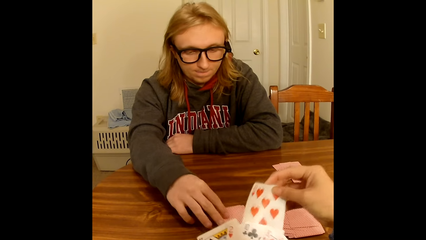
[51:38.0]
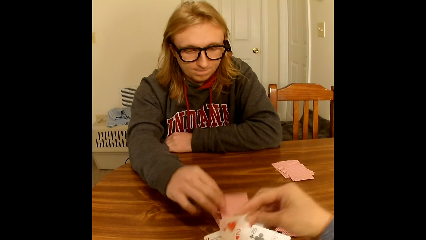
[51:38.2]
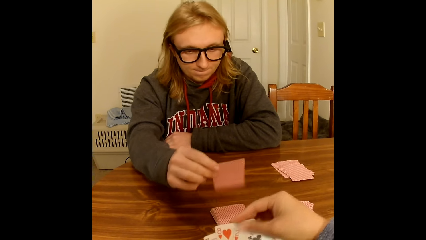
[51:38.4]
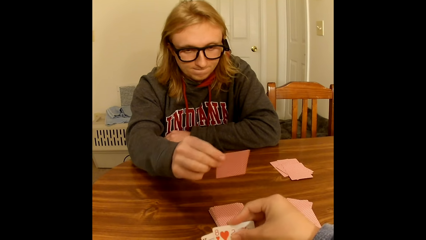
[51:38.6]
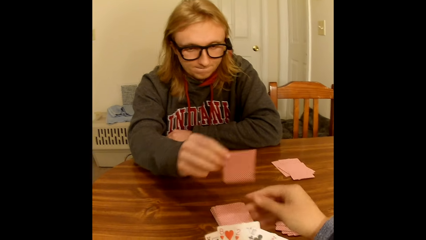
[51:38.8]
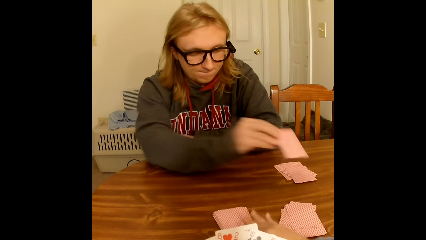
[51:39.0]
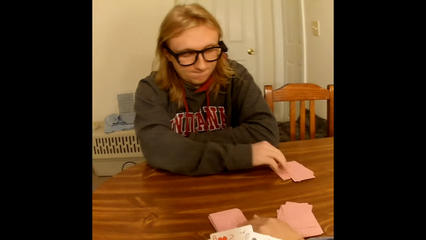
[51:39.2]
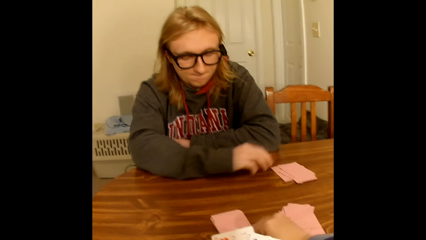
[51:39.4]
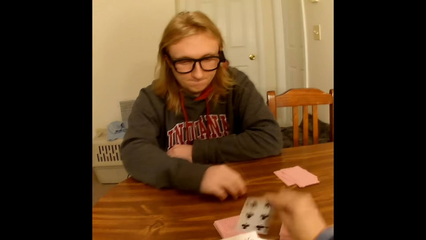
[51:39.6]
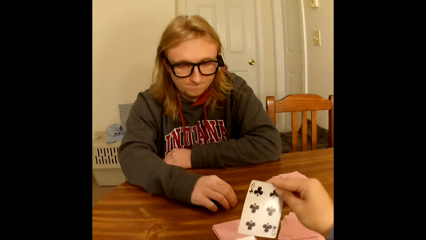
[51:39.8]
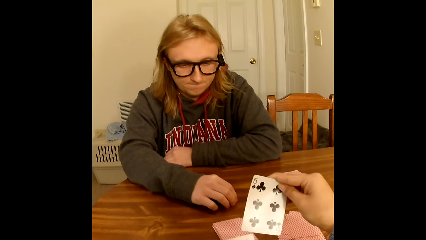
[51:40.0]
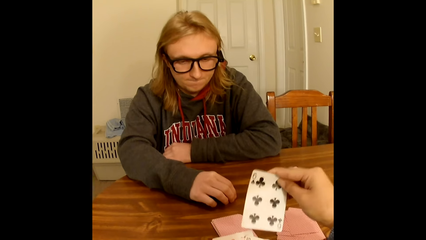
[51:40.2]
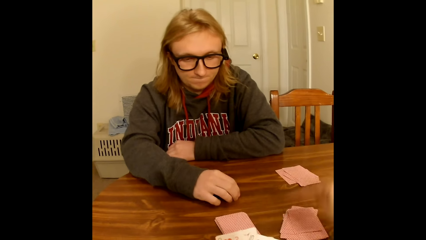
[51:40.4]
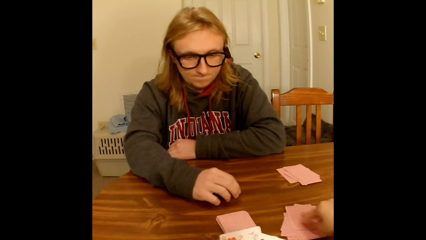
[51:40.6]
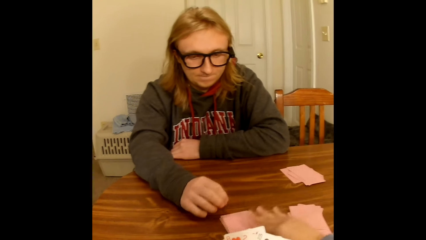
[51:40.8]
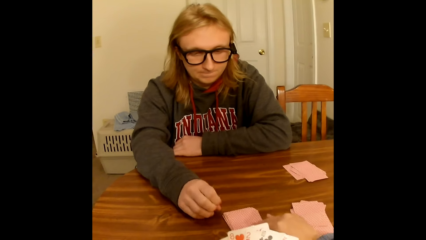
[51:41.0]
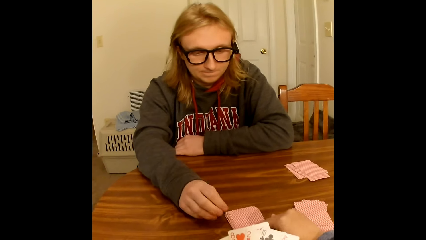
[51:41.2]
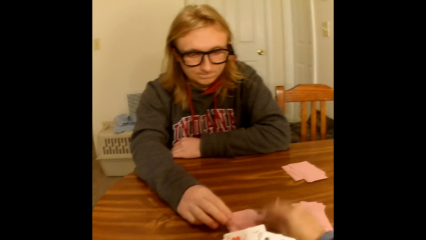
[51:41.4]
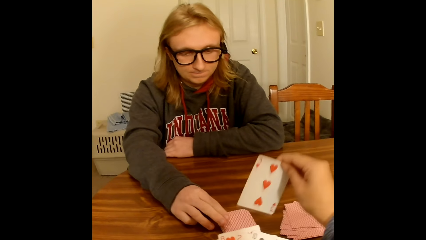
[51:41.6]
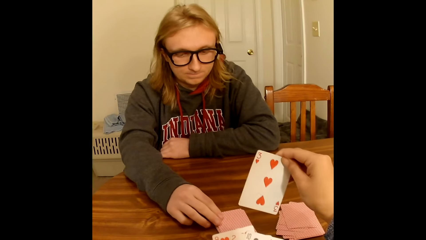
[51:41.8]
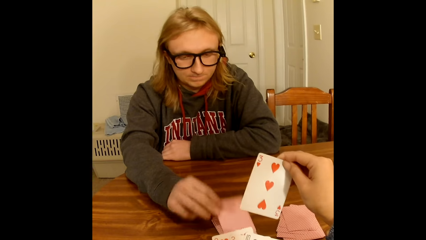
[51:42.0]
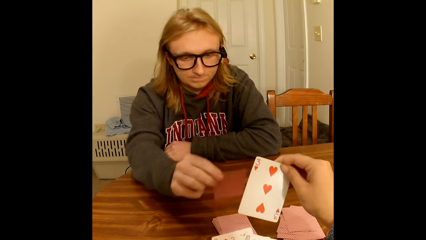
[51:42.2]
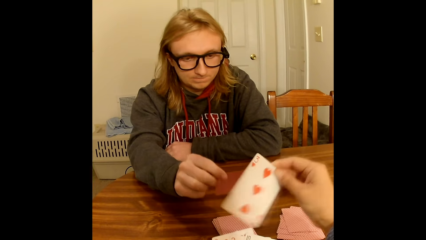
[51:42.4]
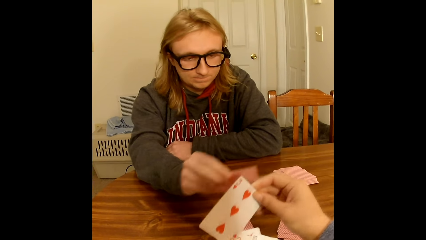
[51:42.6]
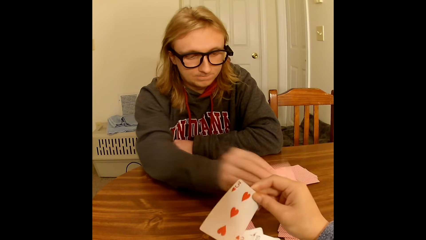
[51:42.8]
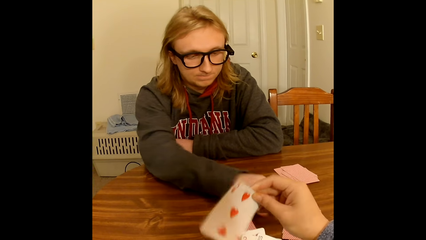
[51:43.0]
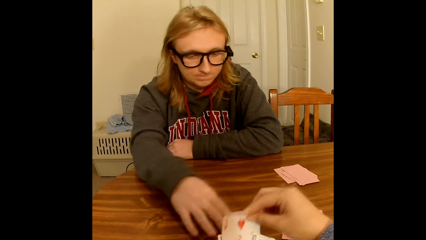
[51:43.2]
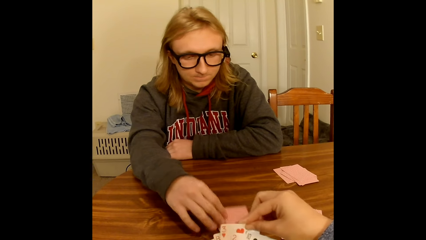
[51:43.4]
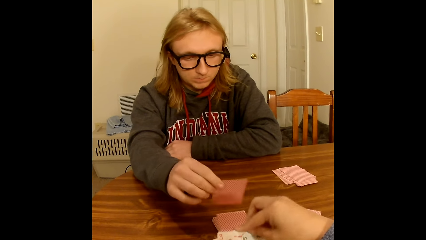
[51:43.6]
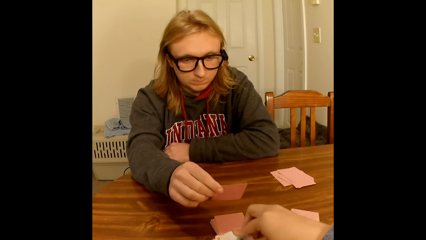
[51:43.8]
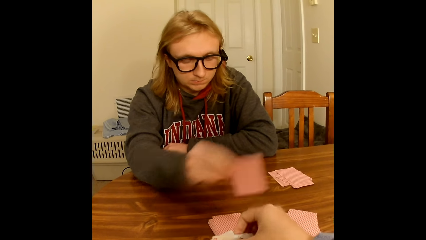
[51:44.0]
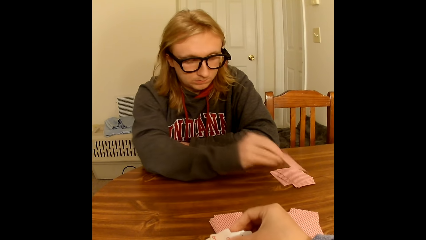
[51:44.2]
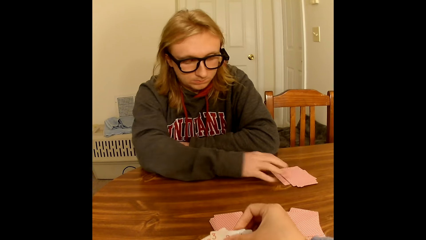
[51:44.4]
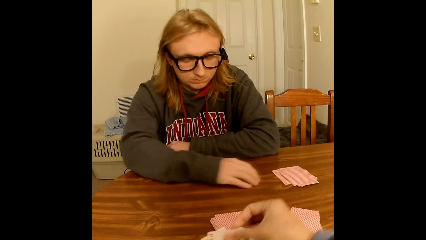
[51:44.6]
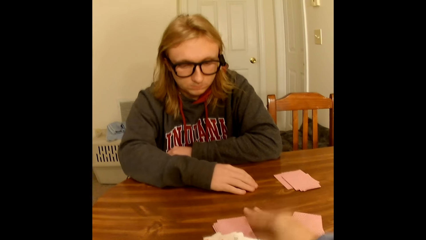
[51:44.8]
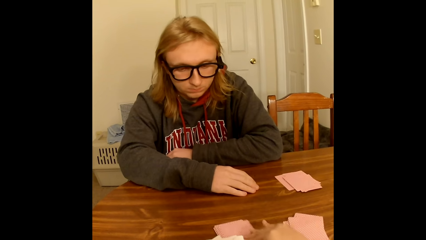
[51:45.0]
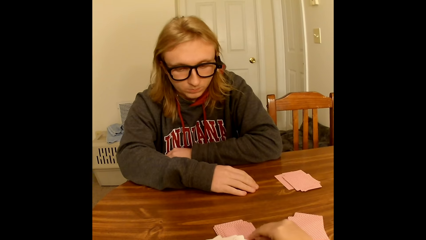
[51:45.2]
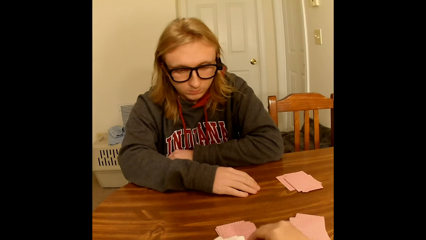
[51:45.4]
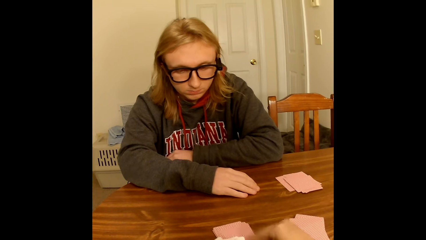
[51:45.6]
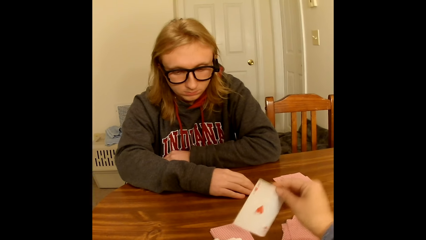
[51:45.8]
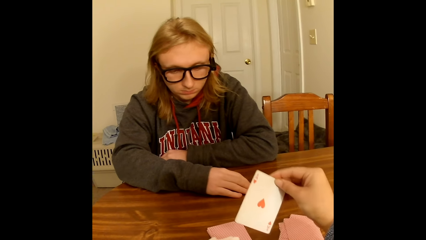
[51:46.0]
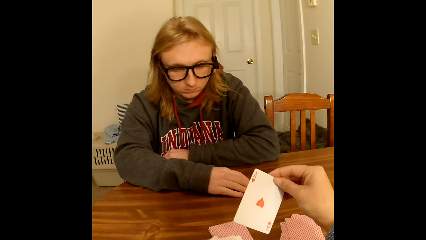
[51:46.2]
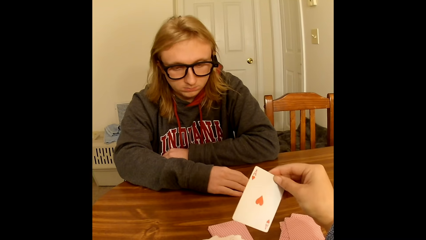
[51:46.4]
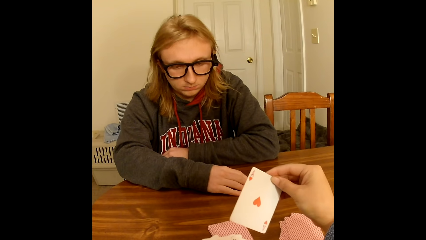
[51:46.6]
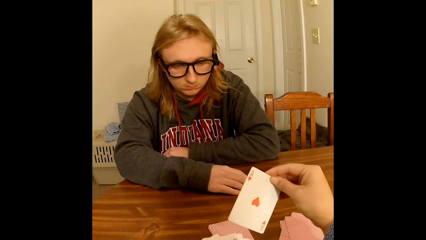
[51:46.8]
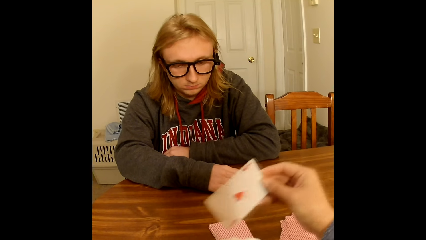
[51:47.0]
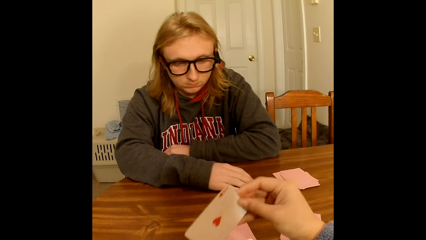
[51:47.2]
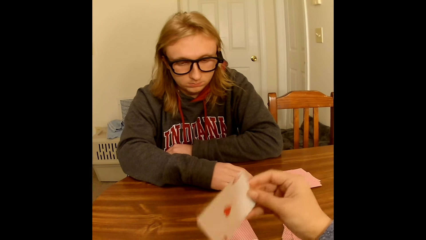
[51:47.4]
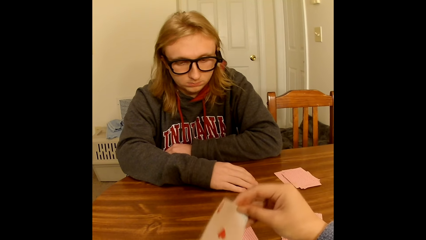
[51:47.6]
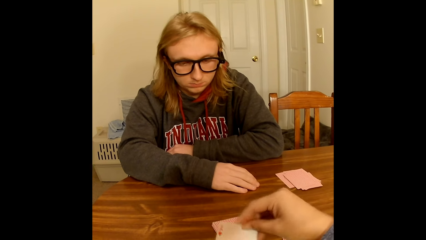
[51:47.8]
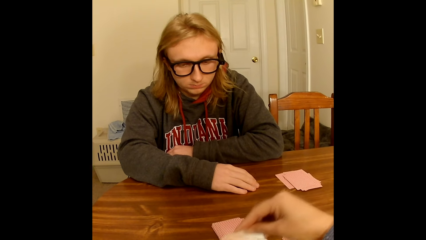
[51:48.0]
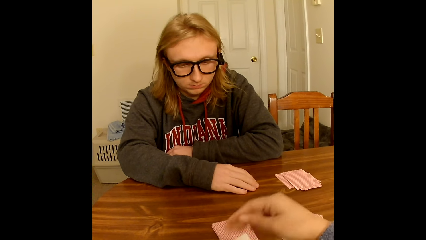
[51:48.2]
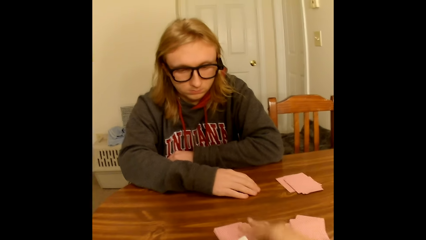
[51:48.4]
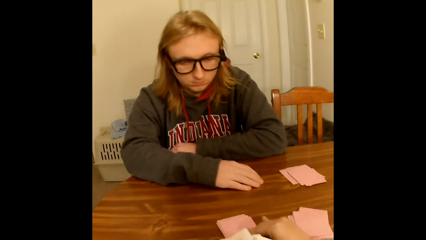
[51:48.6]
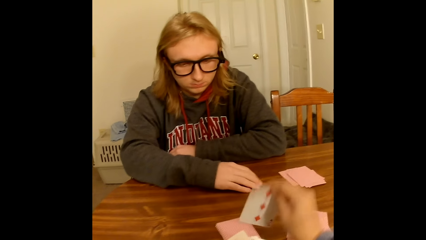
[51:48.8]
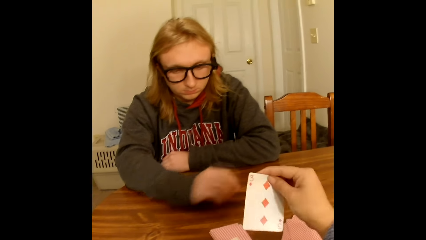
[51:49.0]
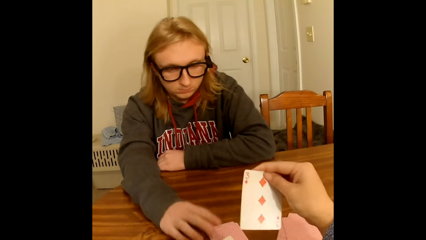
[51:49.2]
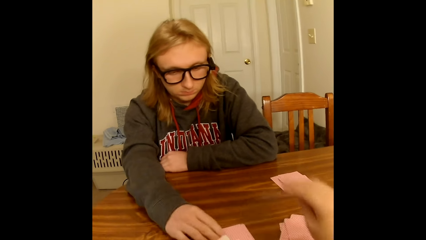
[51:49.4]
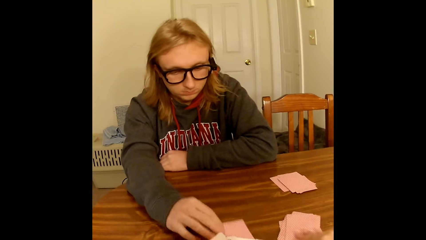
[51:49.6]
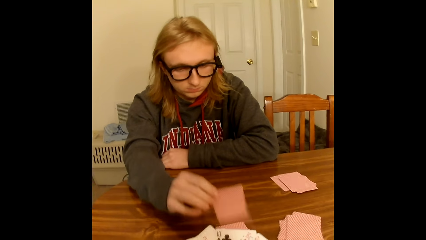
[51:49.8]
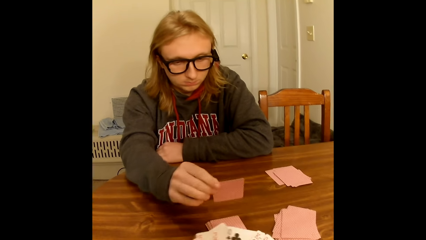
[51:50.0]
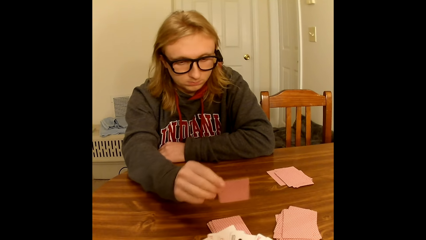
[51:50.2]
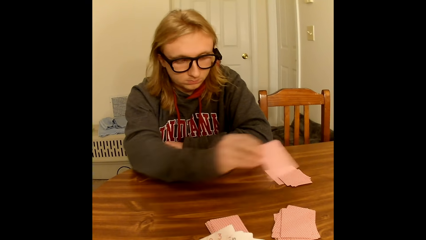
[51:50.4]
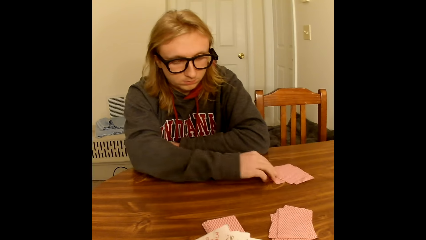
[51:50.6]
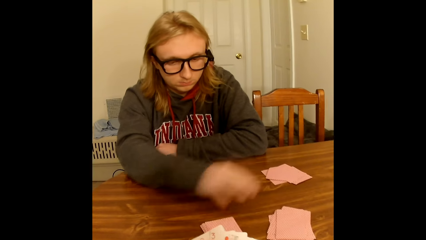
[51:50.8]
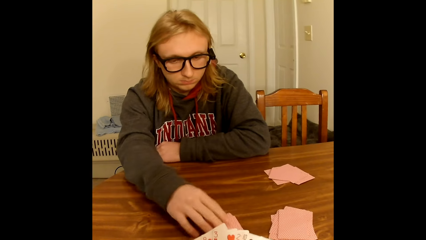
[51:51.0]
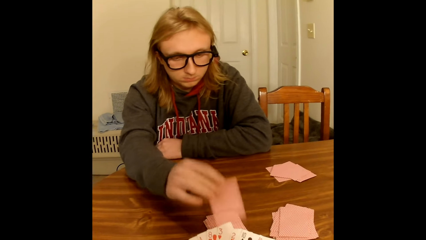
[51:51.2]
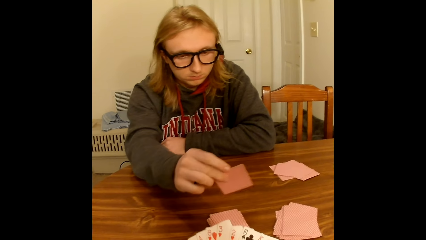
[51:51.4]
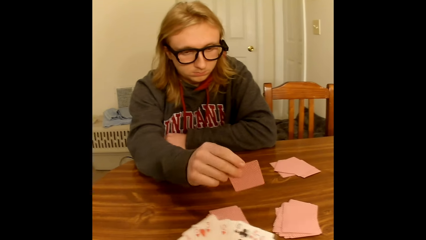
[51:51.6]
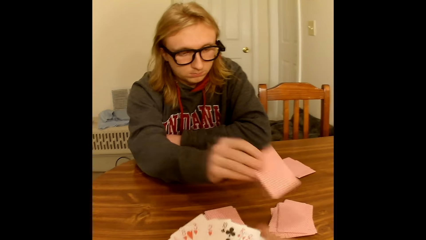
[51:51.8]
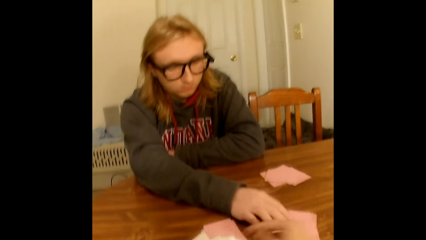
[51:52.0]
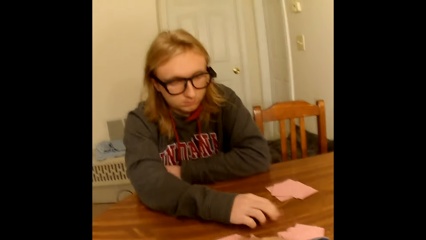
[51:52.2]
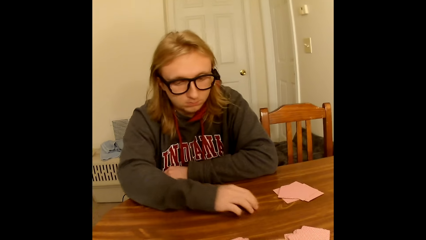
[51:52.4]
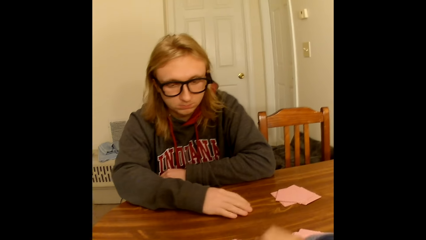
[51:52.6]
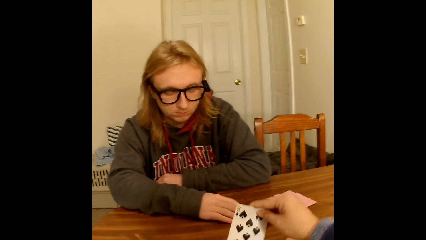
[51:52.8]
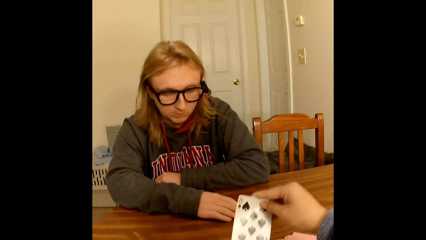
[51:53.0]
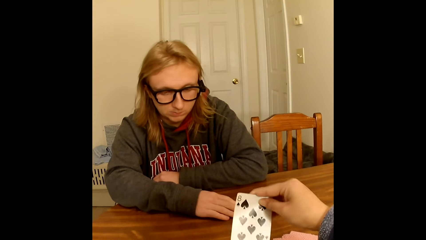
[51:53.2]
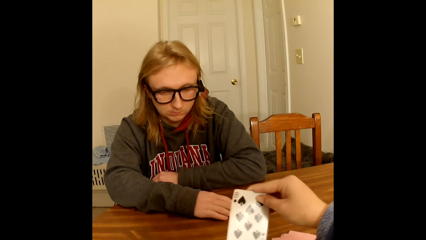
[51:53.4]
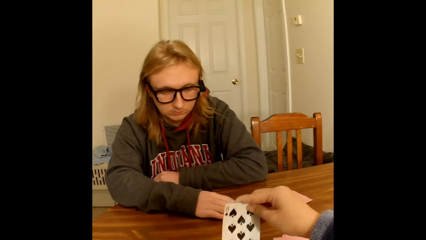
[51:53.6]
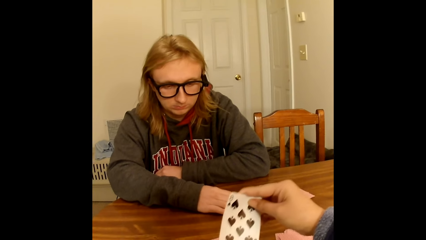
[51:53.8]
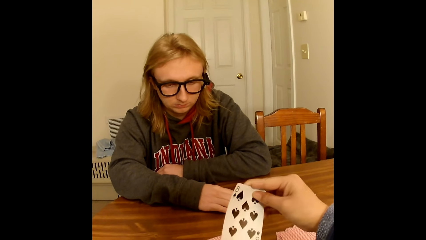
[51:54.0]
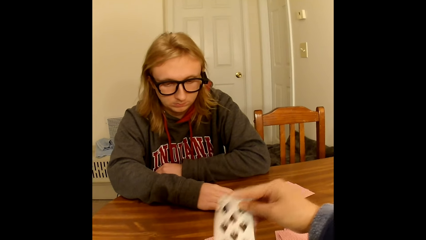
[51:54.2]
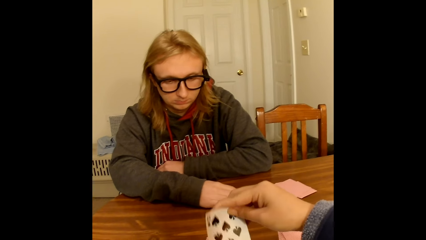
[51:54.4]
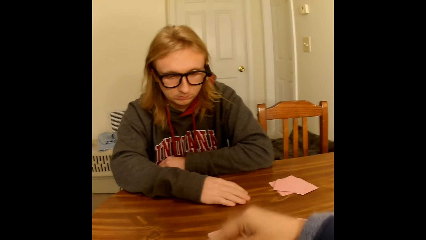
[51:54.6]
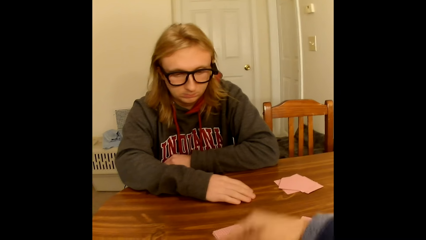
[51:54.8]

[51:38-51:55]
A man picks a card from the shuffled cards on the table with his right hand. The man drops the card face down on the deck of cards on the table close to him with his right hand. The camera wearer picks a card from the shuffled cards on the table with her right hand. She drops the card face down on the deck of cards on the table close to her with her right hand. She picks a card from the shuffled cards on the table with her right hand. The man picks a card from the shuffled cards on the table with his right hand. The man drops the card face down on the deck of cards on the table close to the camera wearer with his right hand. The camera wearer passes the card face up in her right hand to the cards in her left hand. The man picks a card from the shuffled cards on the table with his right hand. The camera wearer touches the cards in her left hand with her right hand. The man drops the card face down on the deck of cards on the table close to him with his right hand. The camera wearer removes her right hand from the cards in her left hand. She picks a card from the shuffled cards on the table with her right hand. She passes the card face up in her right hand to the cards in her left hand. She picks a card from the shuffled cards on the table with her right hand. The man picks a card from the shuffled cards on the table with his right hand. The camera wearer drops the card face down on the deck of cards on the table close to her with her right hand. She plays the card. She spreads the face-up cards in her left hand with her right hand. The man drops the card face down on the deck of cards on the table close to him with his right hand. The man plays the card. The man picks a card from the shuffled cards on the table with his right hand. The camera wearer removes her right hand from the face-up cards in her left hand. She picks a card from the shuffled cards on the table with her right hand. She holds the card. She passes the card face up in her right hand to the cards in her left hand.
